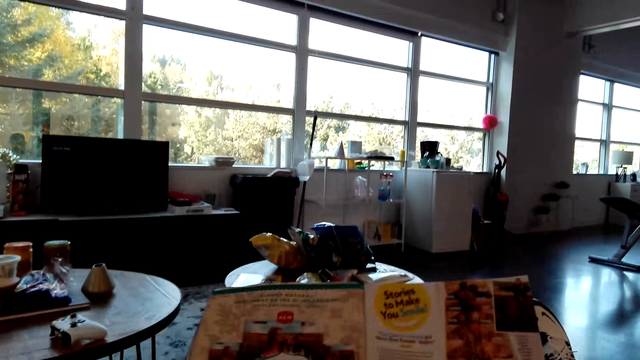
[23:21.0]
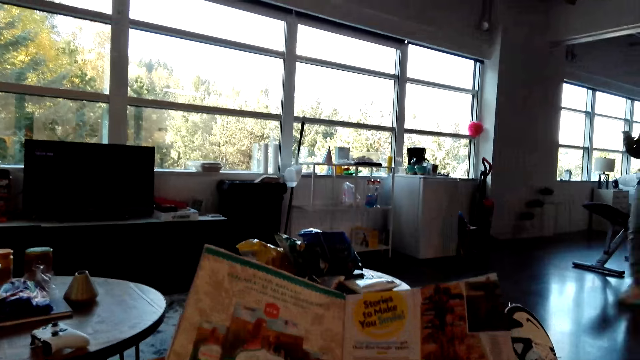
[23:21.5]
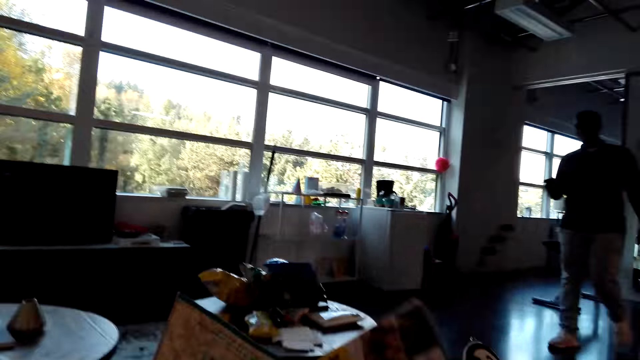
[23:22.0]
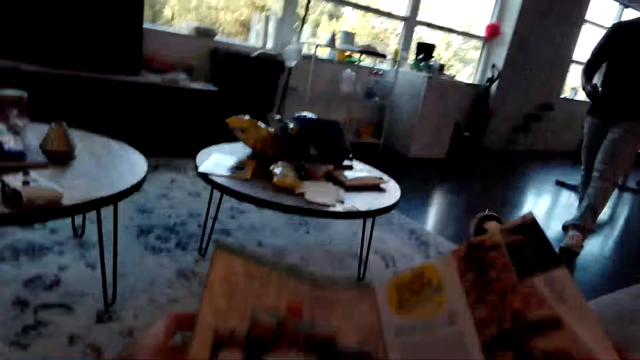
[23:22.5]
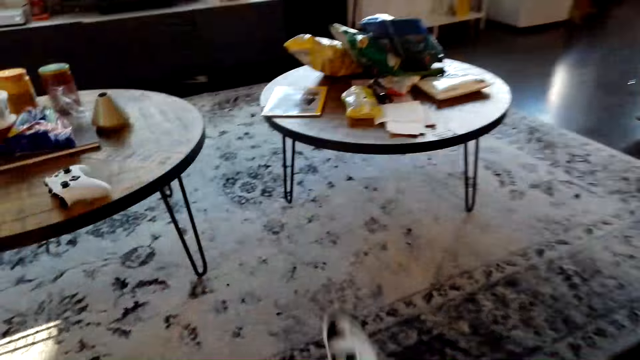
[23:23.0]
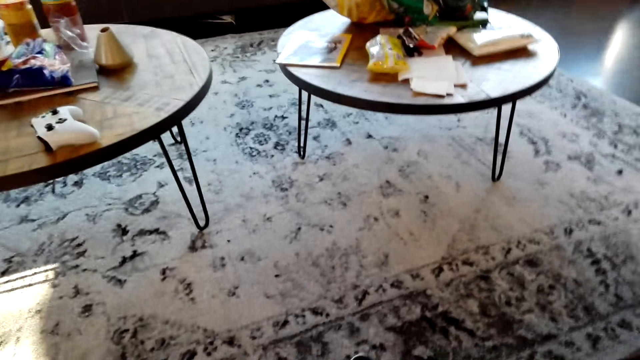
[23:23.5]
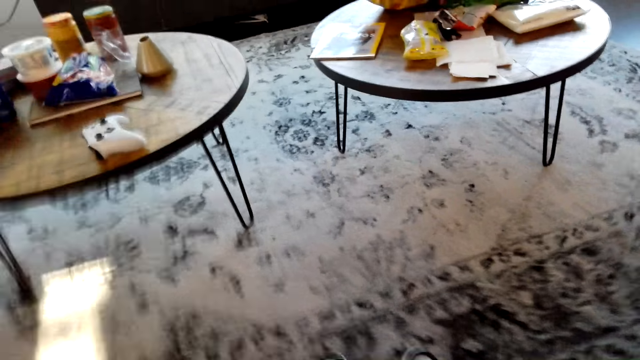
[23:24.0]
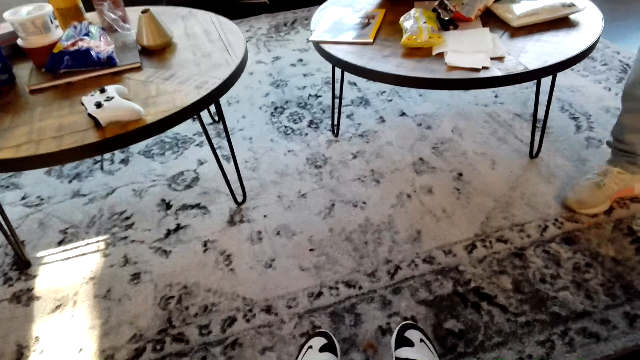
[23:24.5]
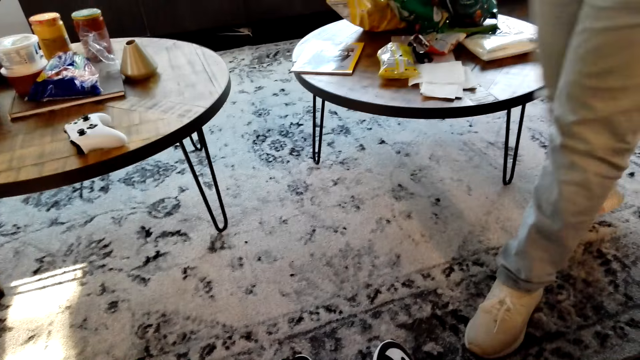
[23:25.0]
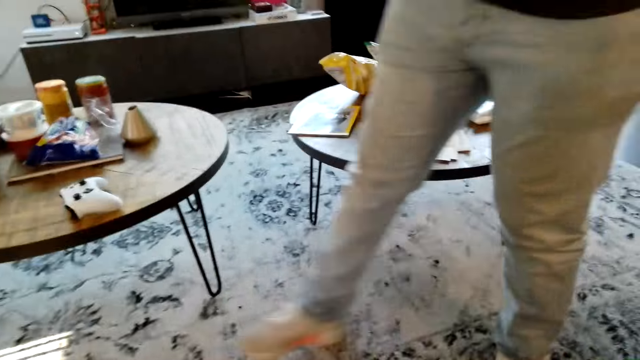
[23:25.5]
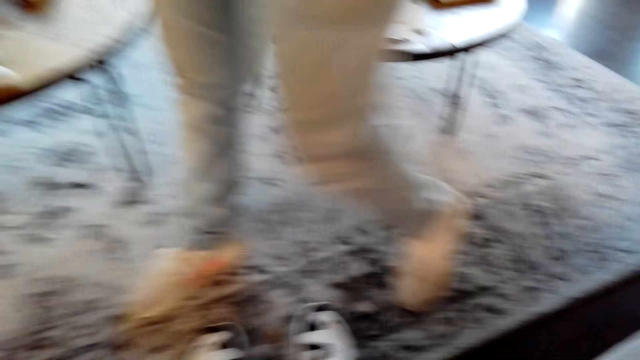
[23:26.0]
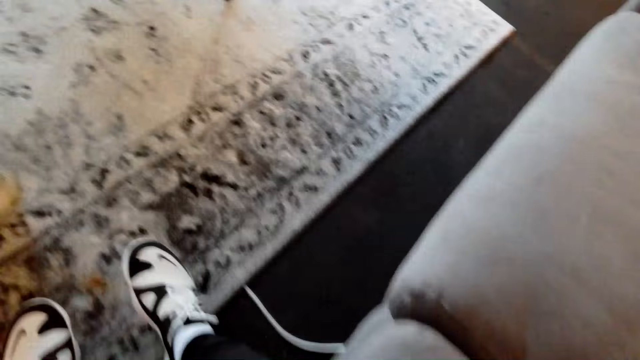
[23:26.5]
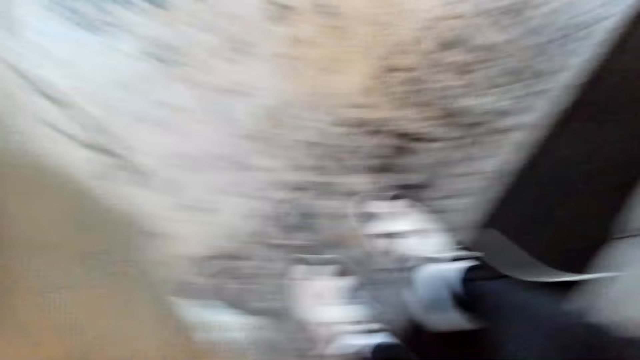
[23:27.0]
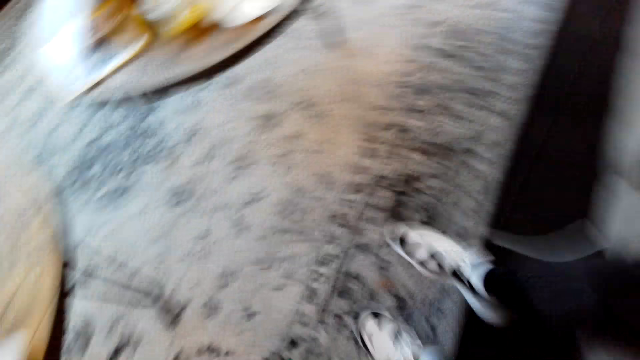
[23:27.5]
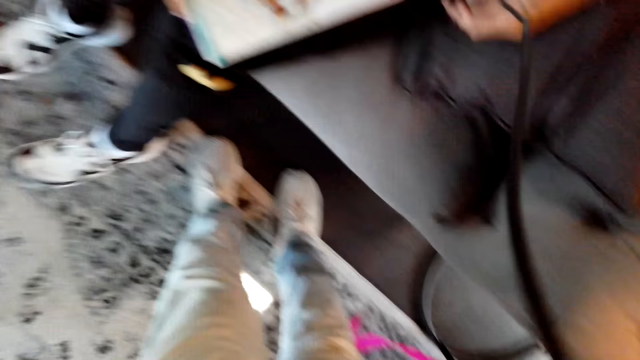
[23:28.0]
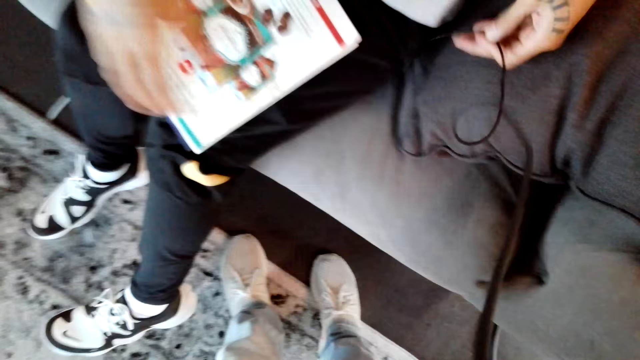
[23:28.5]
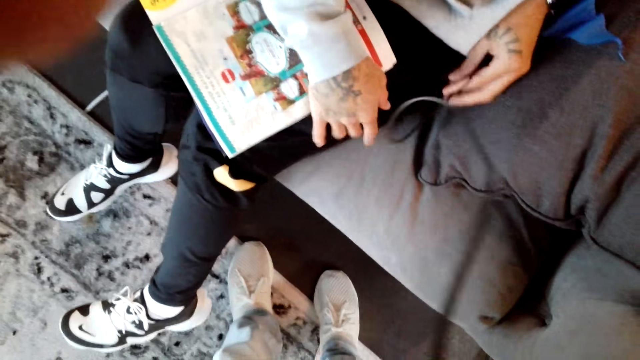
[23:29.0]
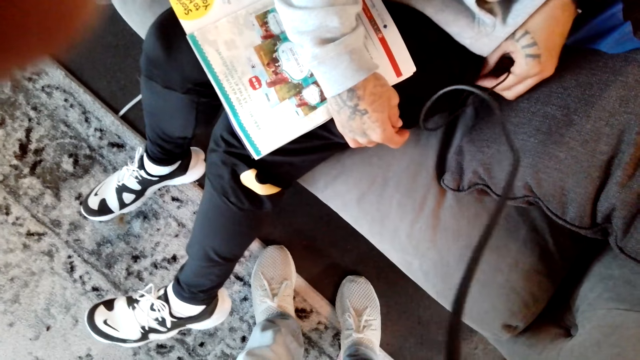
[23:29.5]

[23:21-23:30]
The camera wearer holds a magazine. A man walks around the house. The camera wearer converses with the man. They hold the camera. The man walks around the house. The man holds the camera.
